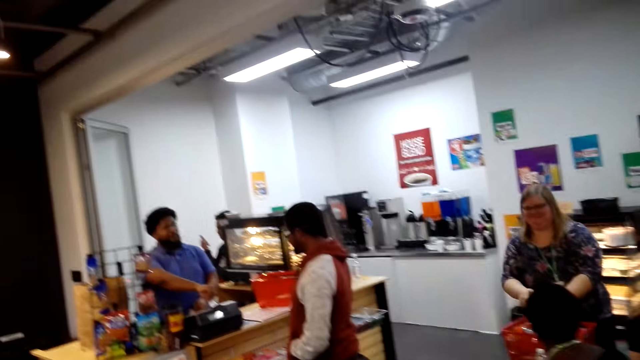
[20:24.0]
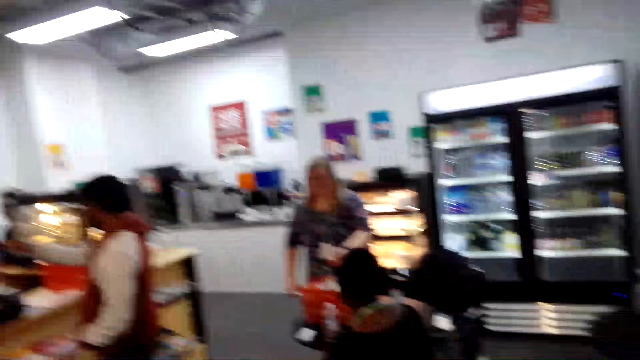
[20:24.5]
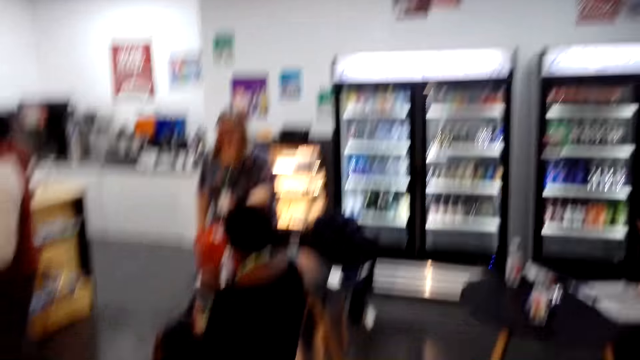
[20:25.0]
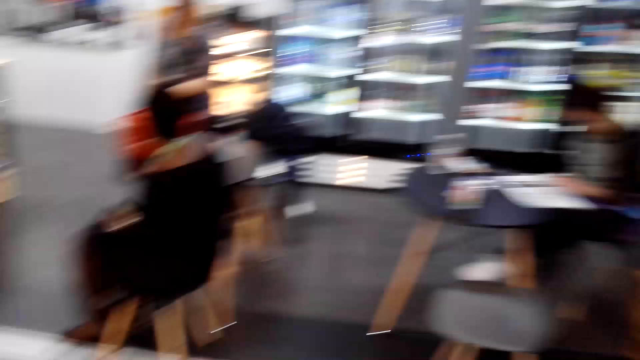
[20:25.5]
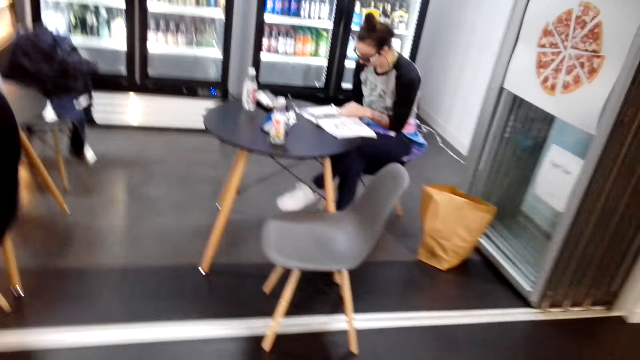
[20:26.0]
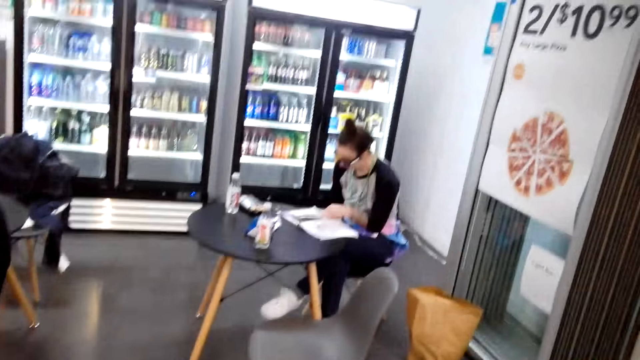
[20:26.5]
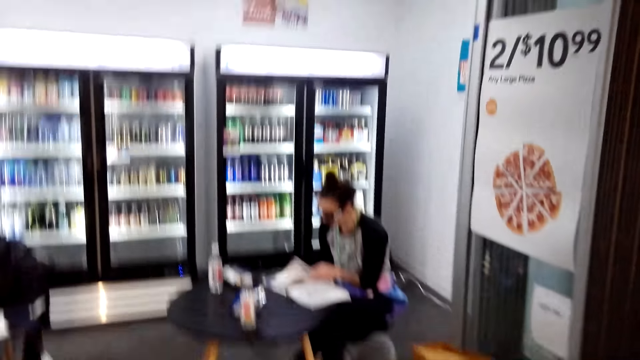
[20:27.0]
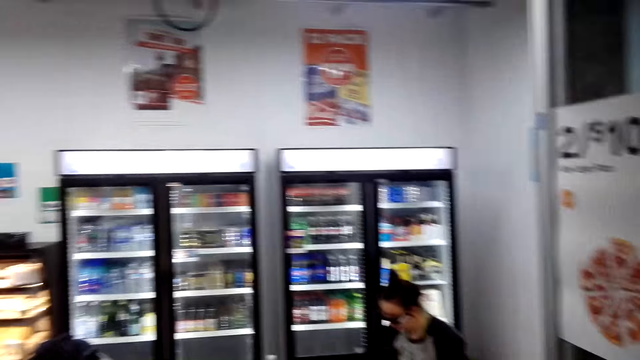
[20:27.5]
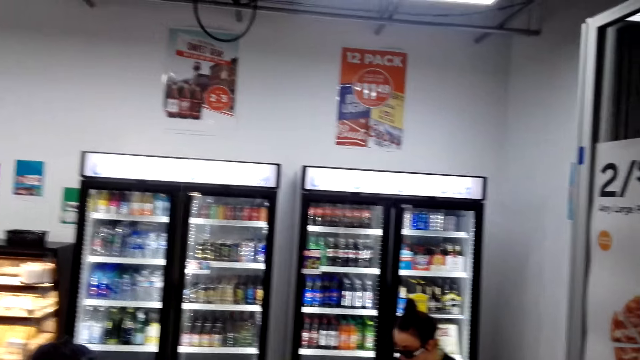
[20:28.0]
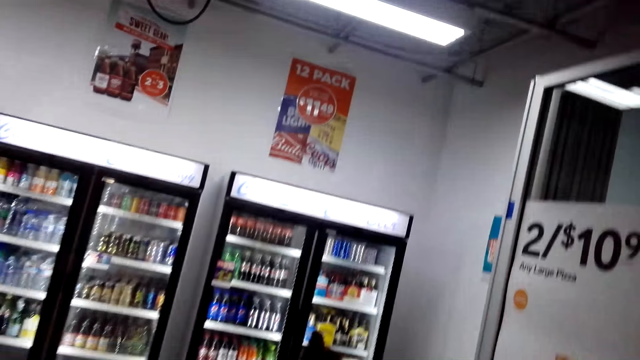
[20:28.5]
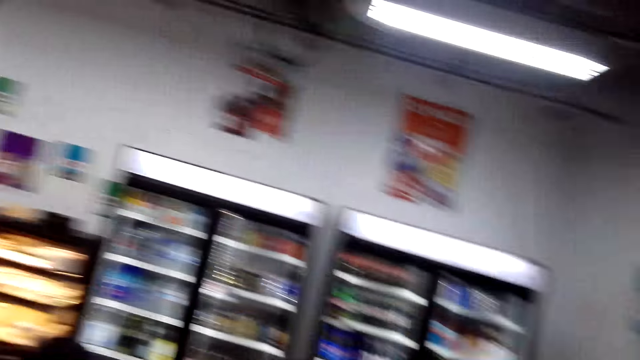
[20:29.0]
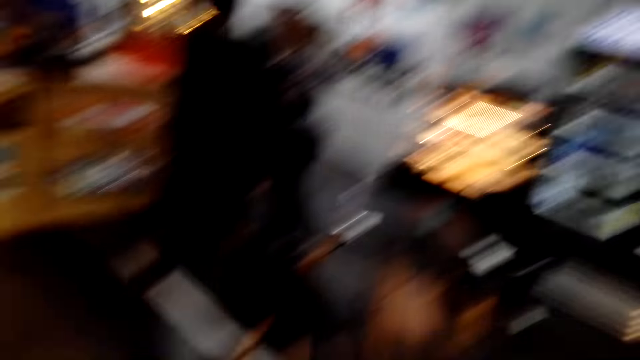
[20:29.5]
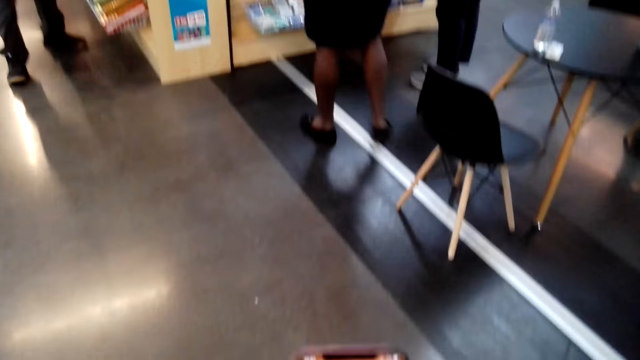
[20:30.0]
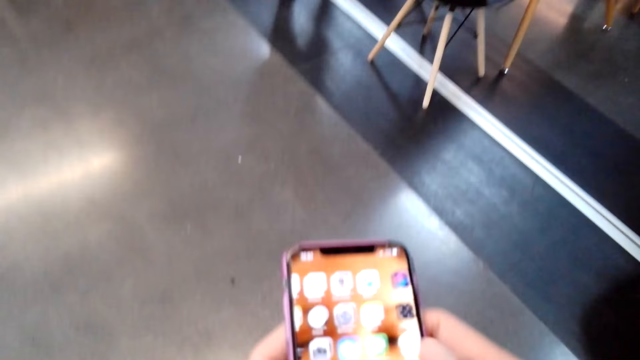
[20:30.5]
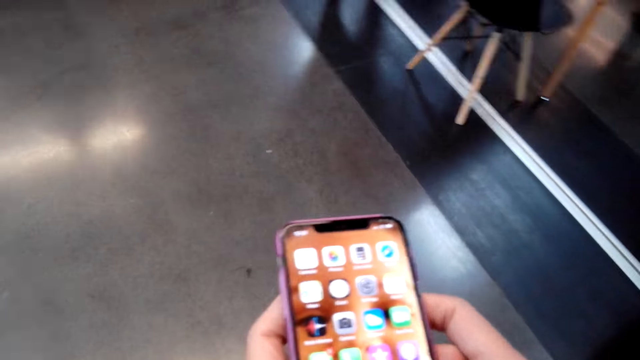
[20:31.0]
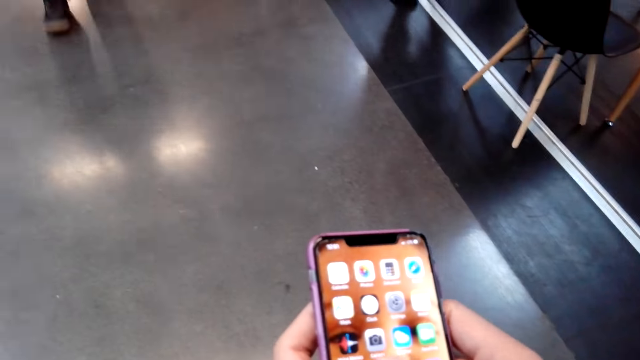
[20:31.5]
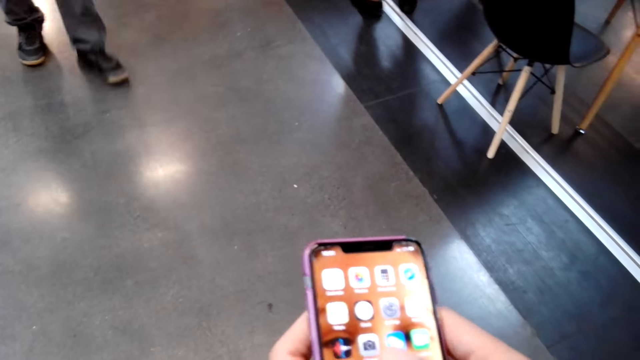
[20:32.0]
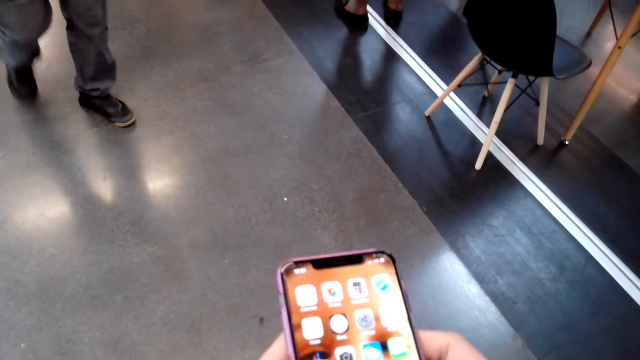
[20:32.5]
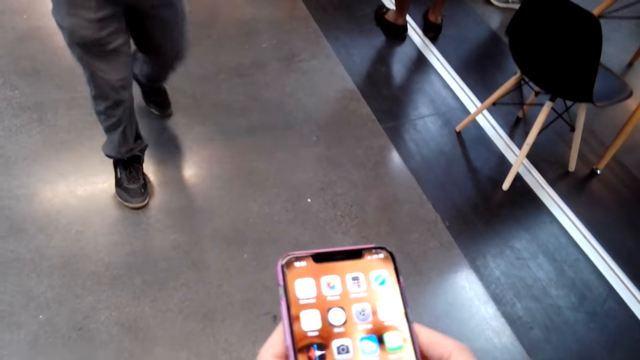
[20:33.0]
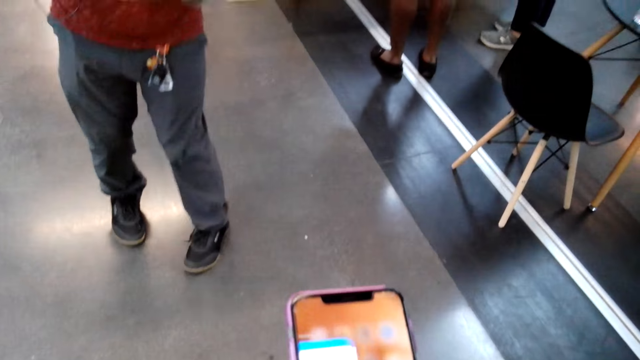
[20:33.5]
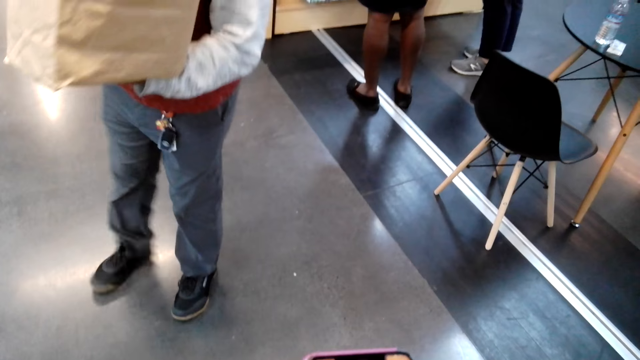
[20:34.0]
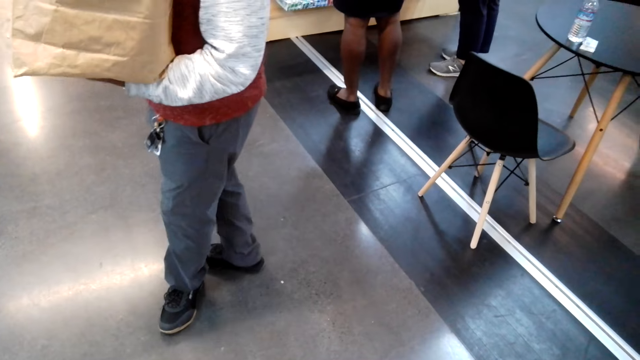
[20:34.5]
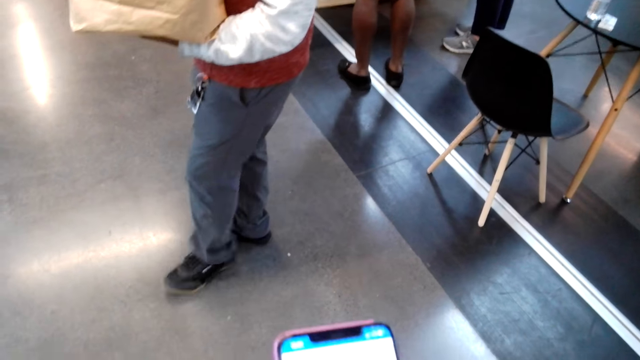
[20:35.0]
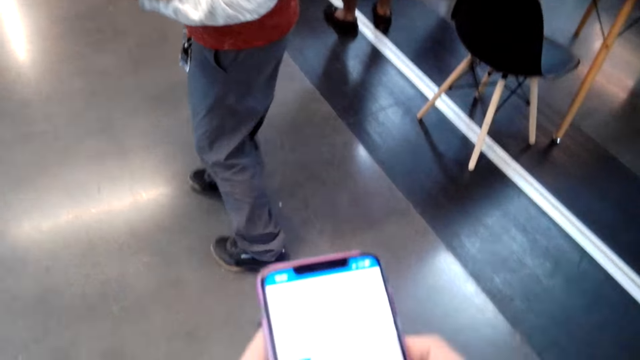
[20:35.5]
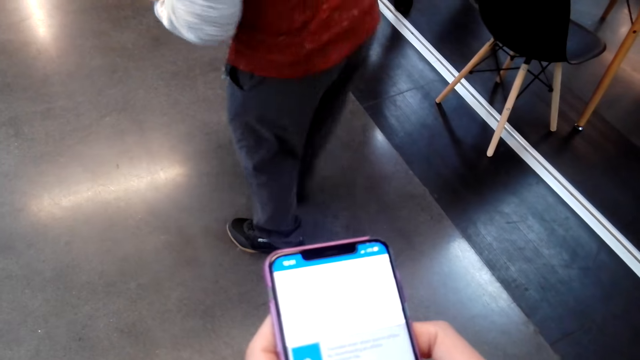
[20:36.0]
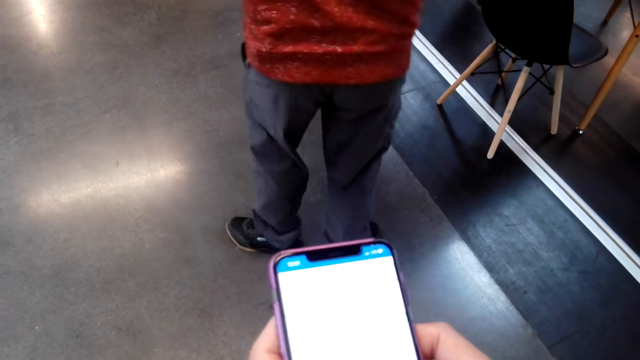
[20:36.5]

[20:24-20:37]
The camera wearer looks around the supermarket. They dial the phone.

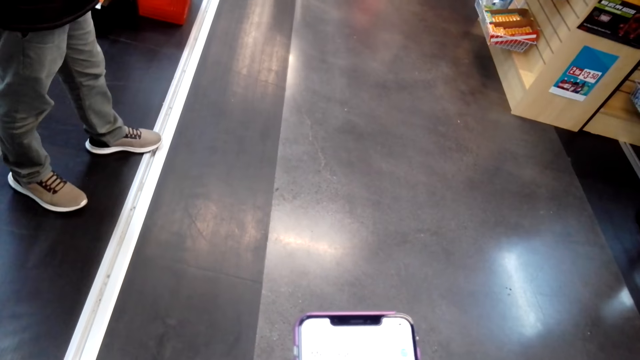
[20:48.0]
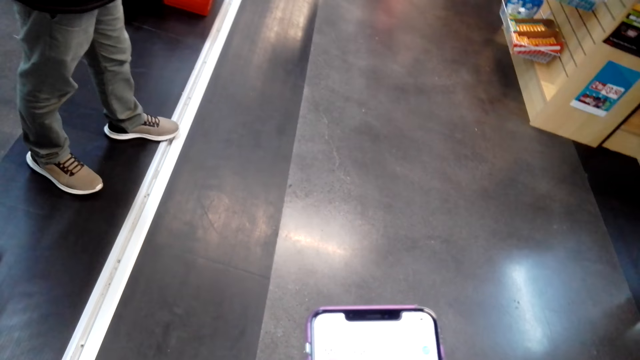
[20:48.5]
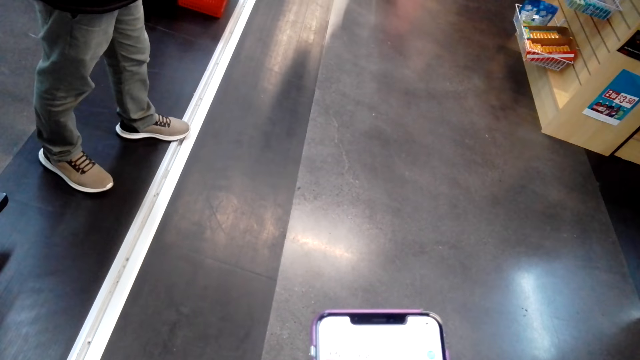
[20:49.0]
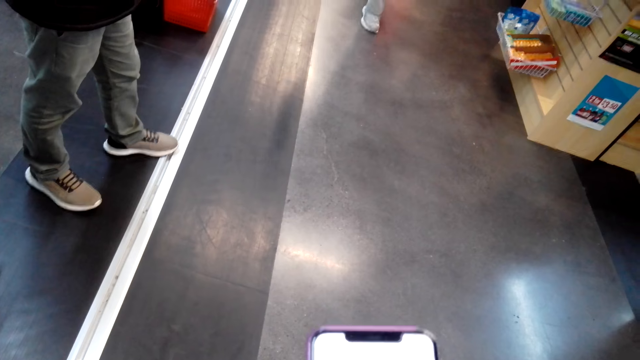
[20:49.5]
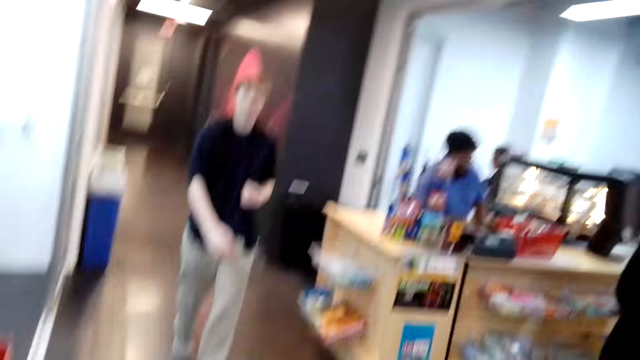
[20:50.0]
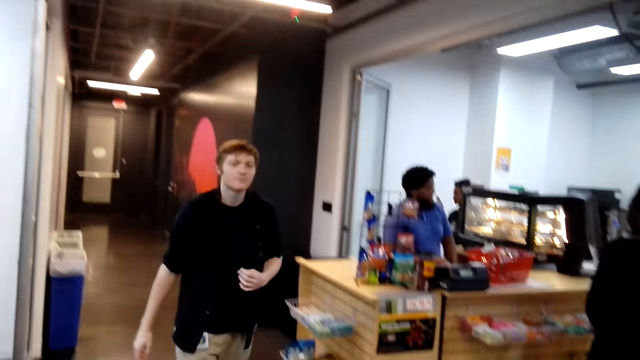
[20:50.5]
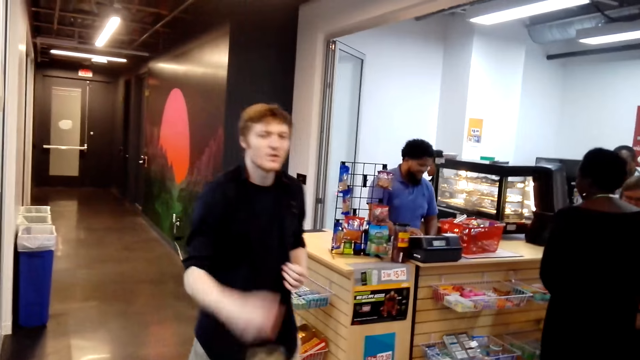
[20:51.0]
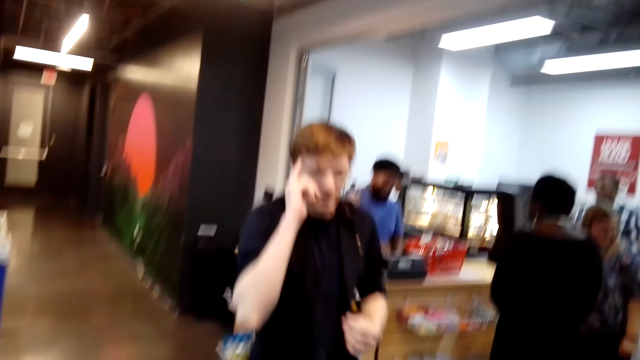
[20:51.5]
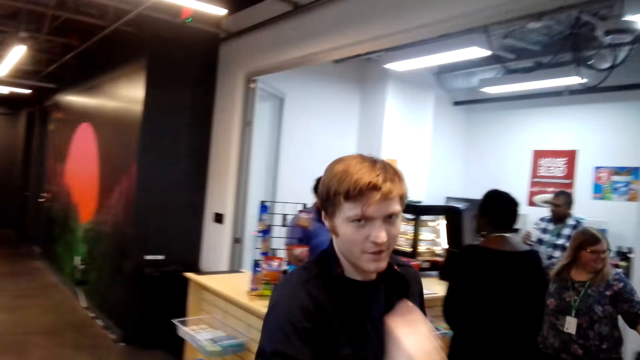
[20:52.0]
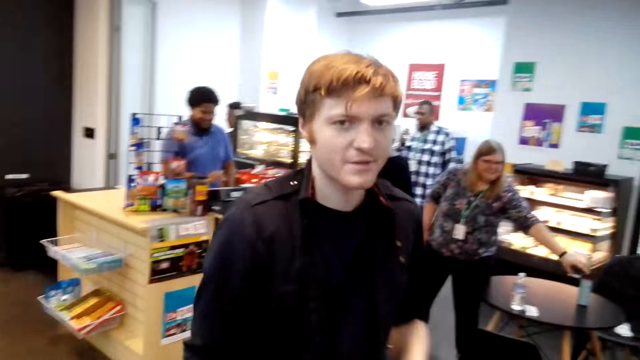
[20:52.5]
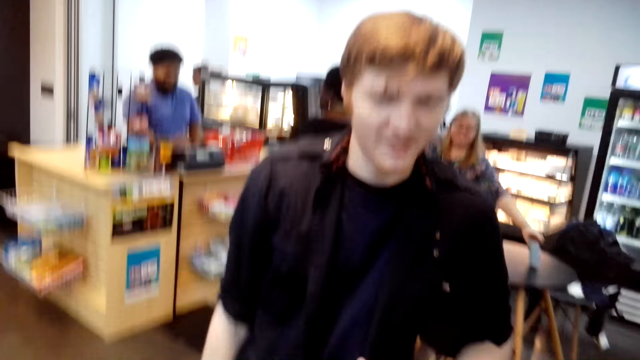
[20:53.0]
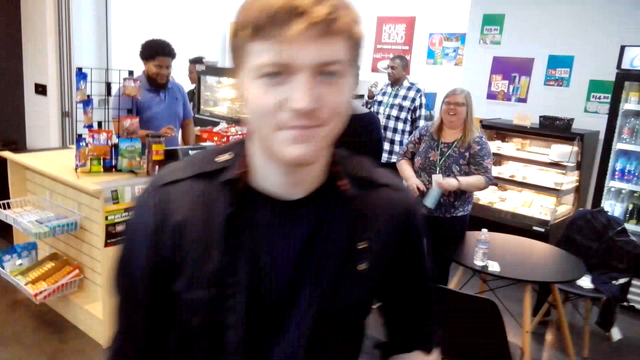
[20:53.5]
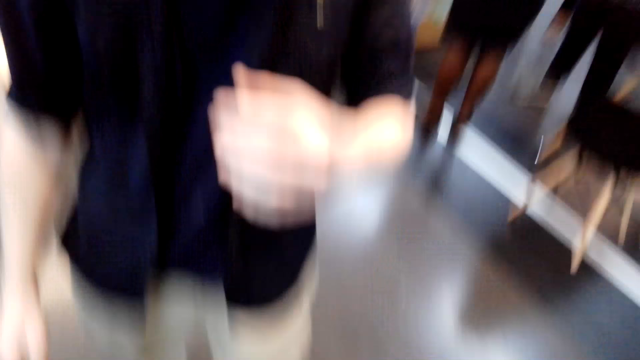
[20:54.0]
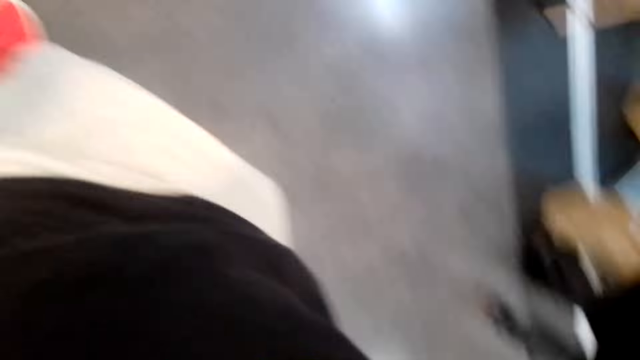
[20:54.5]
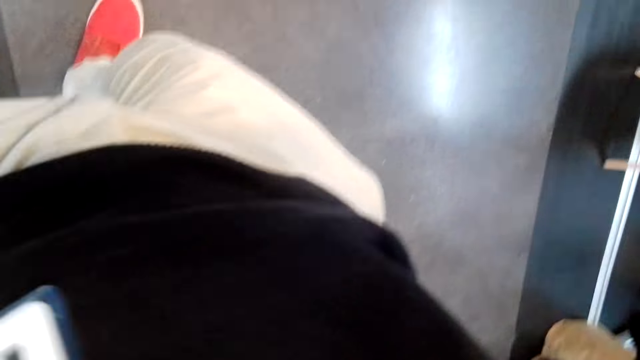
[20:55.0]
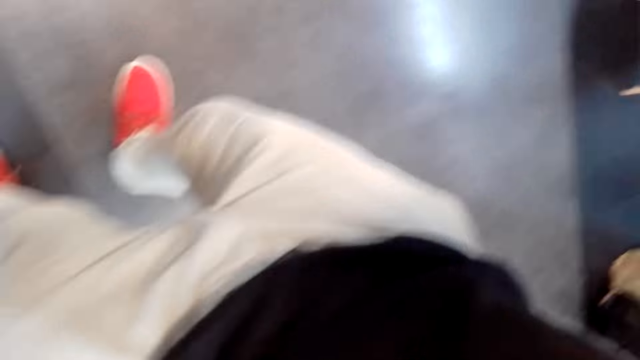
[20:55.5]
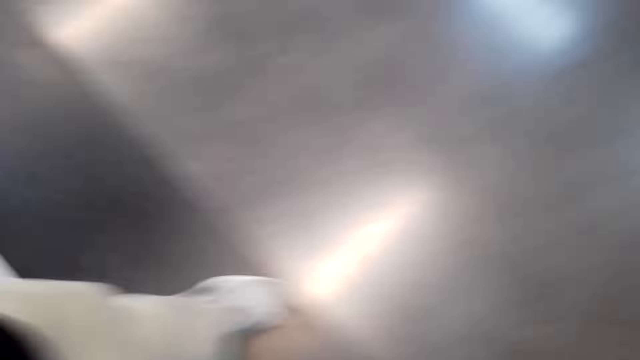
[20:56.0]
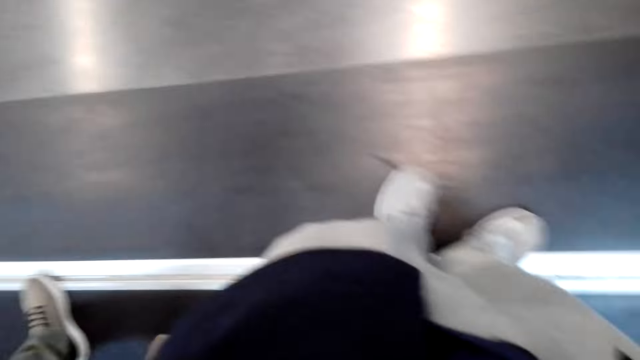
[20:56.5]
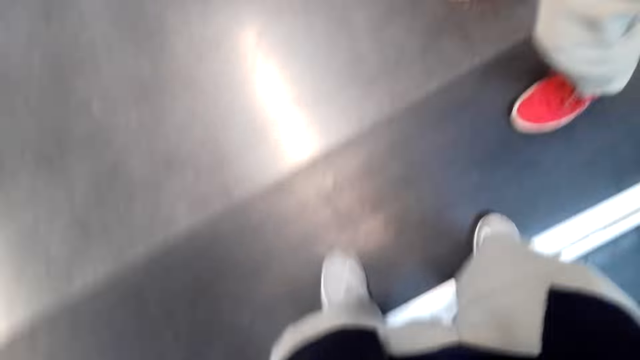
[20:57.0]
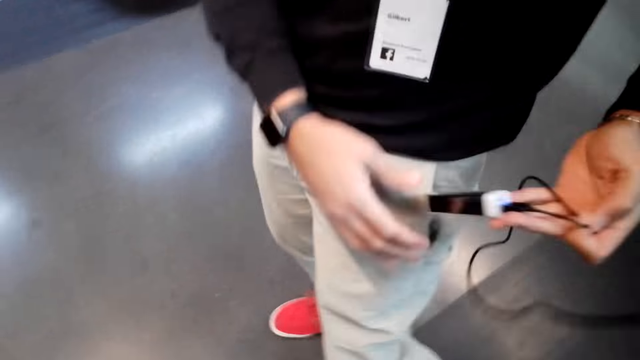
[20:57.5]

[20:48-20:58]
The camera wearer interacts with a man. The man talks to the camera wearer. The camera wearer talks to the man. They adjust the camera.
